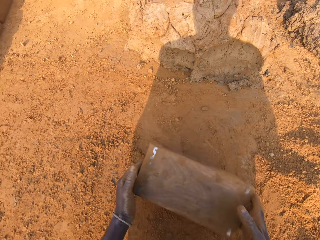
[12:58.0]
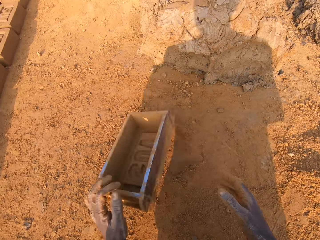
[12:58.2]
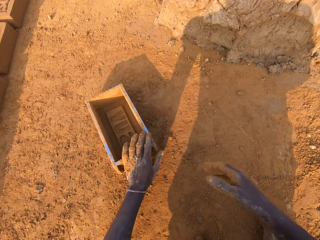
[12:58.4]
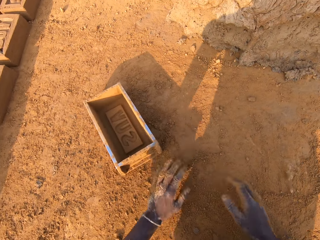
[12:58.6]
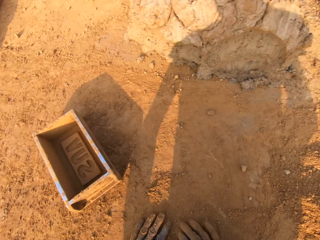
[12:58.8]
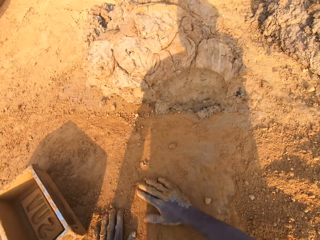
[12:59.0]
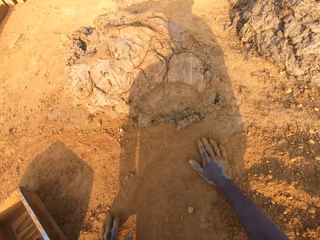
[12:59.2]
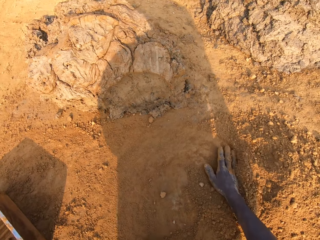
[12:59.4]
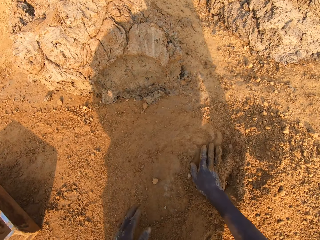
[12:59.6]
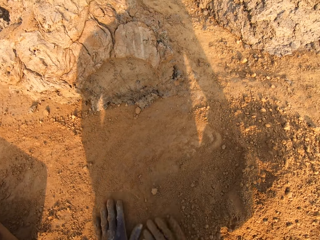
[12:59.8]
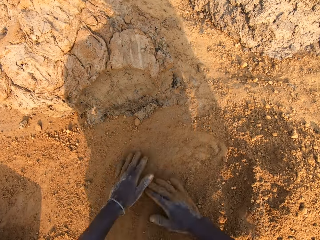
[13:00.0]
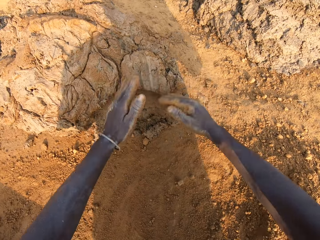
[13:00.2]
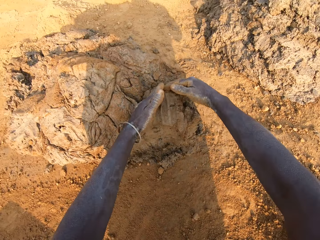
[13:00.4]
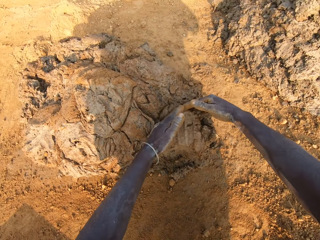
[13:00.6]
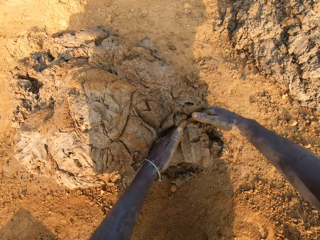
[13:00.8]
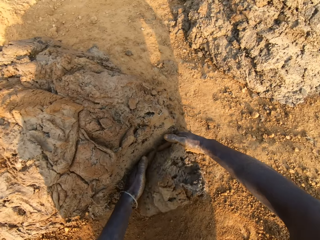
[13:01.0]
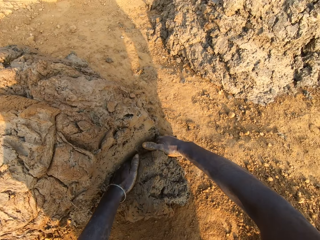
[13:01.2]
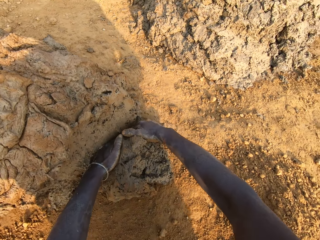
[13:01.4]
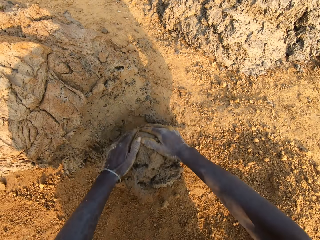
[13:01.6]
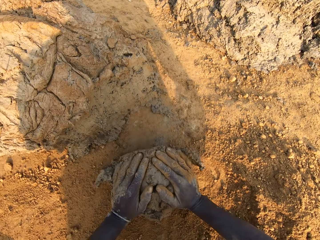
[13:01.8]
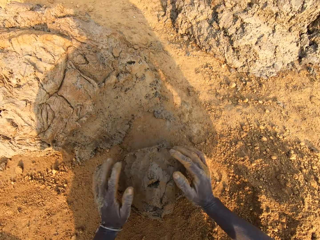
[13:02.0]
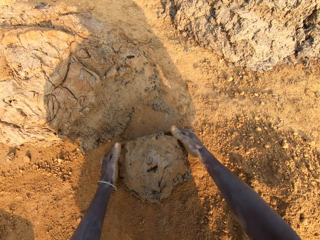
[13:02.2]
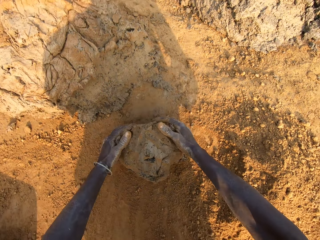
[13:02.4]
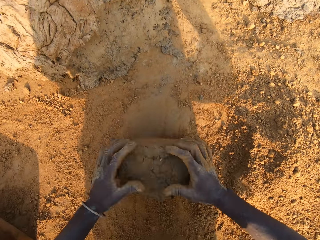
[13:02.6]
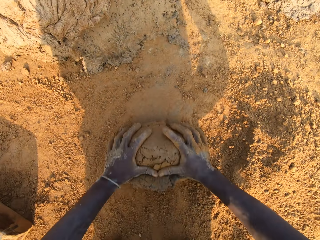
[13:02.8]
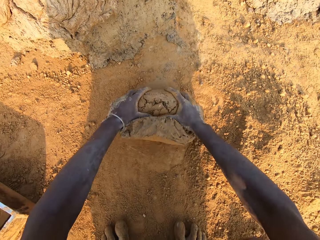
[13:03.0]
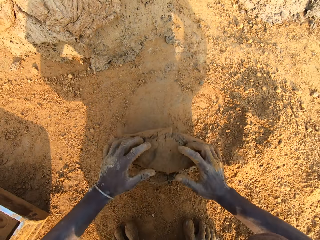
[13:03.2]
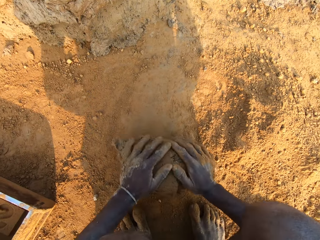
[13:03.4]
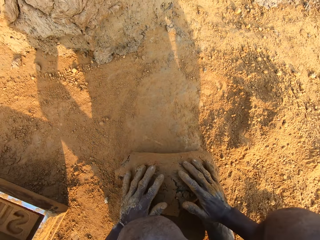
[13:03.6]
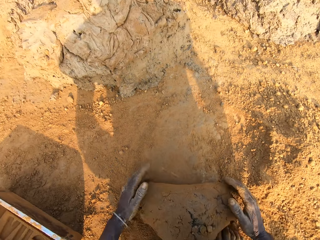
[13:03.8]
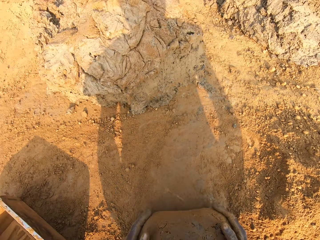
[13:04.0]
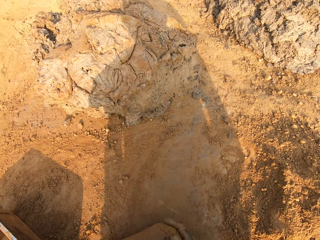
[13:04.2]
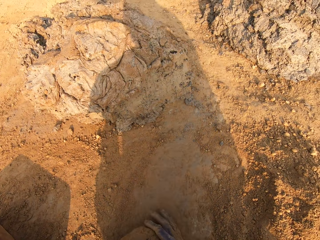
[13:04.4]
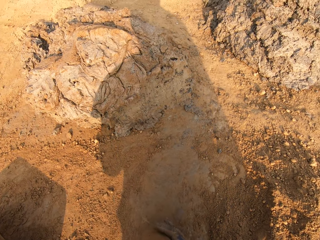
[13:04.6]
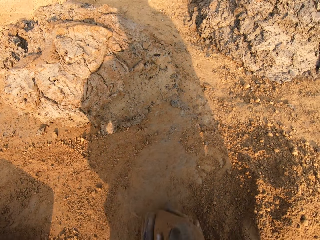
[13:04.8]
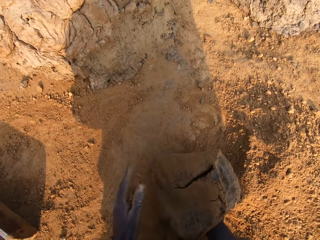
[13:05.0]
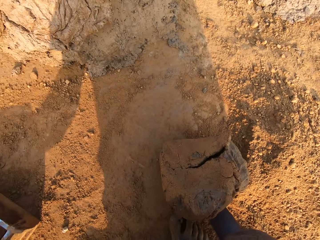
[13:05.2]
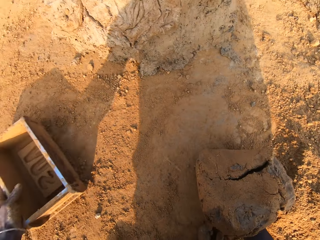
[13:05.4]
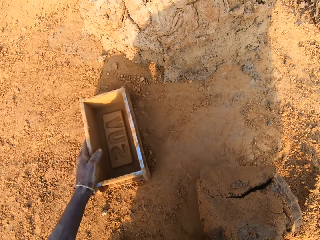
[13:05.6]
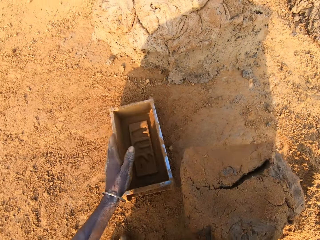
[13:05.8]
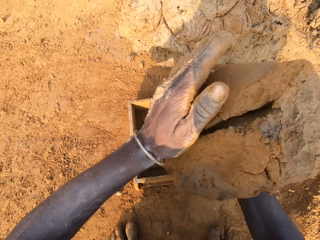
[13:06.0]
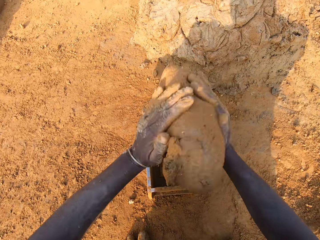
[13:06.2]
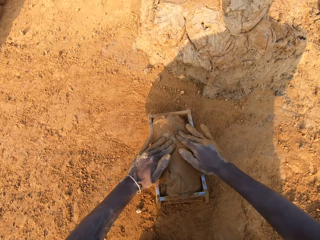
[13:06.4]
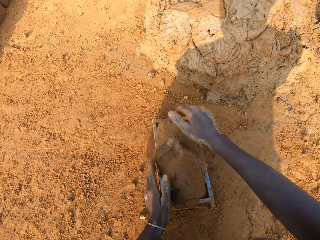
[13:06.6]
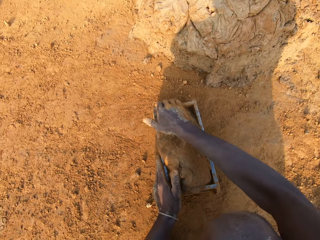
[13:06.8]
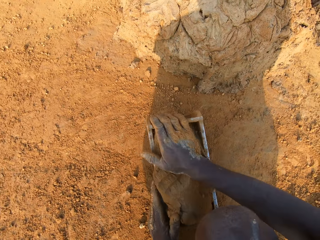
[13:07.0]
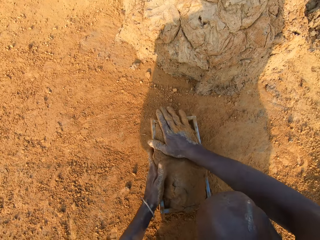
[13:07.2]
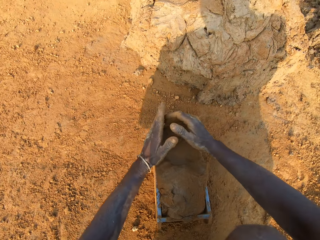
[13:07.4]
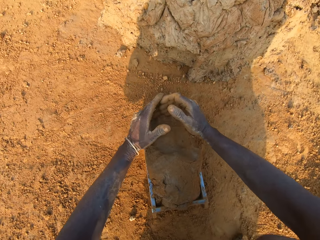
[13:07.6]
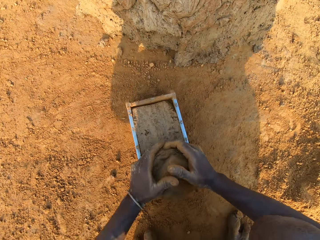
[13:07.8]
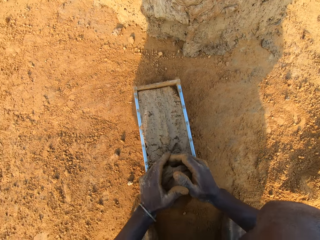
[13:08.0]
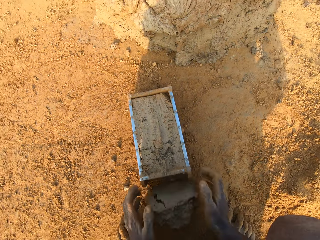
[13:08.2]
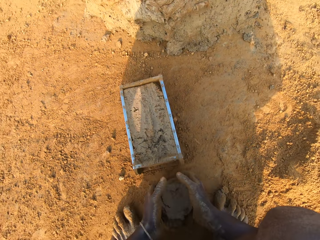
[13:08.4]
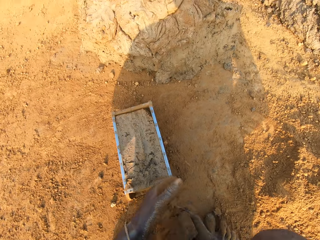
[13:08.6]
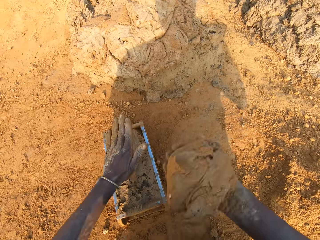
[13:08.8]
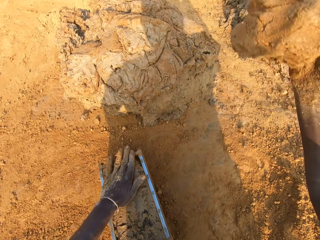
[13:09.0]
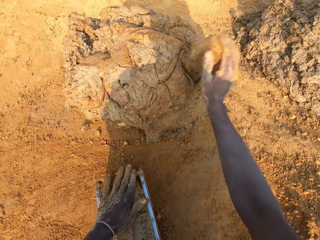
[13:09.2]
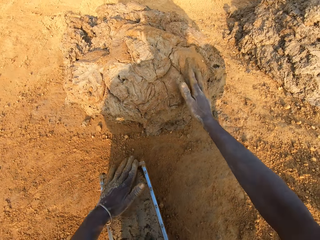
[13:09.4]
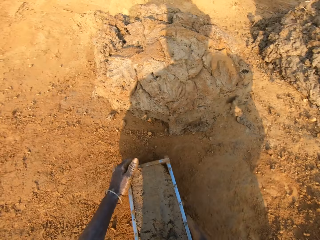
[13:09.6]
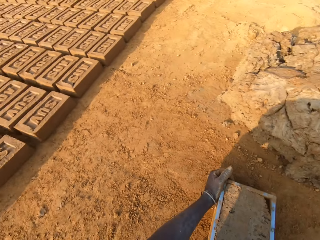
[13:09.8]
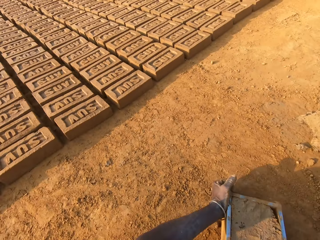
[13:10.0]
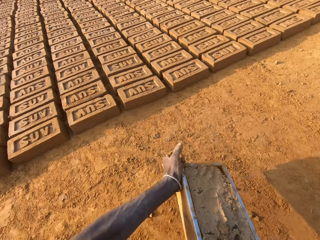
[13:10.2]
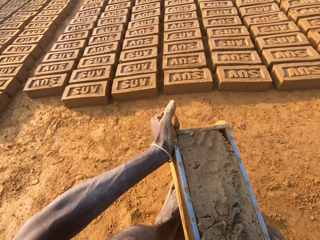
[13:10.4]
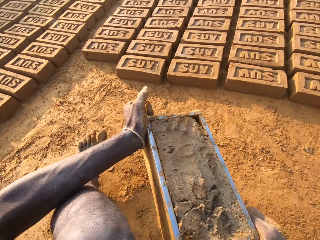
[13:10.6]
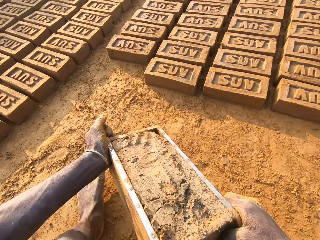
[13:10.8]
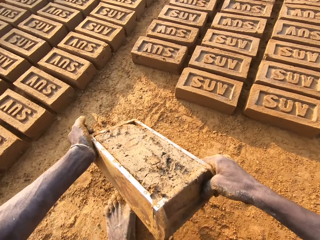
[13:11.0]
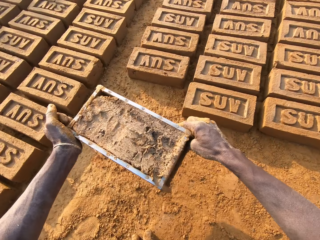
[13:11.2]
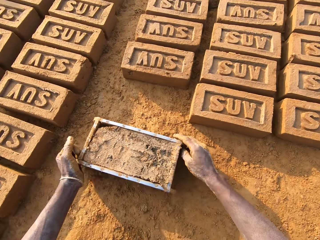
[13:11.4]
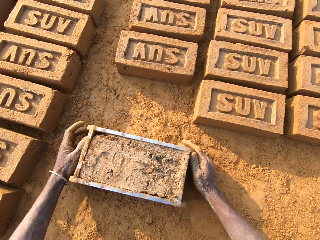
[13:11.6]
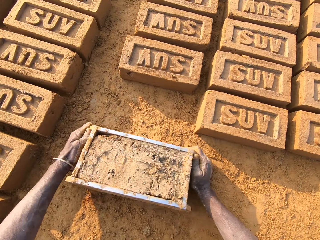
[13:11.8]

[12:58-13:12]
The camera wearer drops the iron brick mold on the ground. He spreads the soil. He cuts a portion of the concrete or mud from the heap of concrete on the ground with his two hands. He moulds the mud. He mixes the concrete on the ground with his hands. He shifts the iron brick mold on the ground with his left hand. He drops the concrete in his hand in the iron brick mold. He removes the excess concrete from the iron brick mold. He drops the excess concrete on the heap of concrete on the ground. He carries the iron brick mold from the ground with his hands.

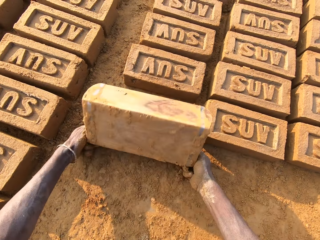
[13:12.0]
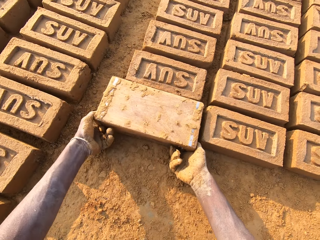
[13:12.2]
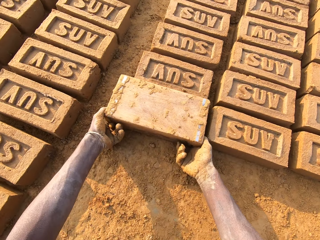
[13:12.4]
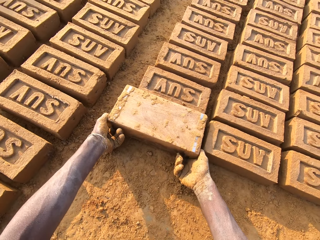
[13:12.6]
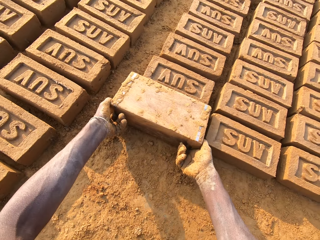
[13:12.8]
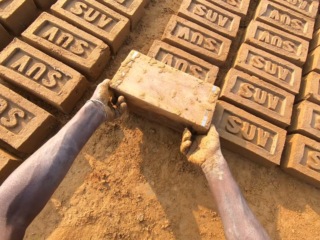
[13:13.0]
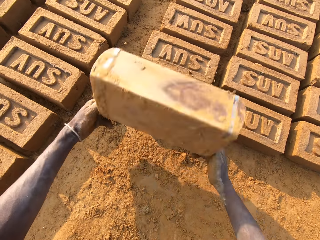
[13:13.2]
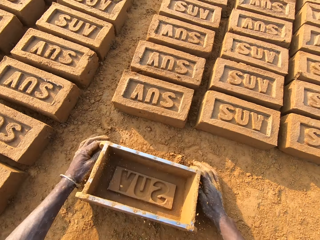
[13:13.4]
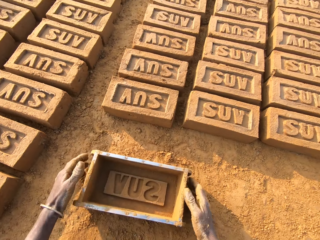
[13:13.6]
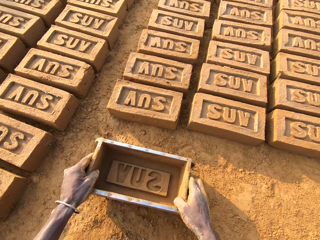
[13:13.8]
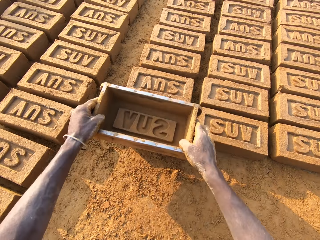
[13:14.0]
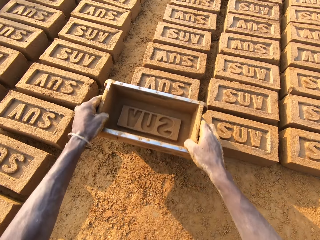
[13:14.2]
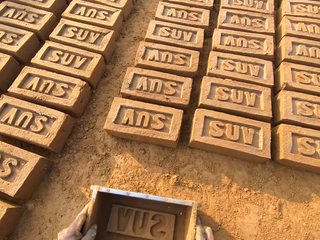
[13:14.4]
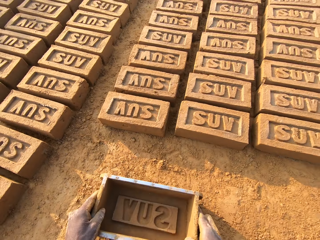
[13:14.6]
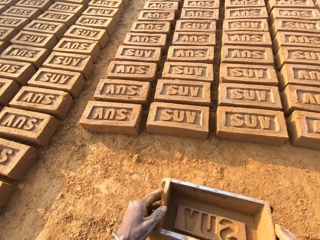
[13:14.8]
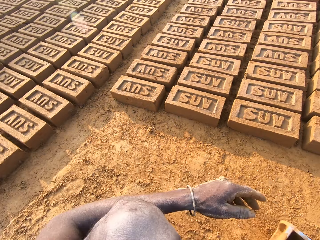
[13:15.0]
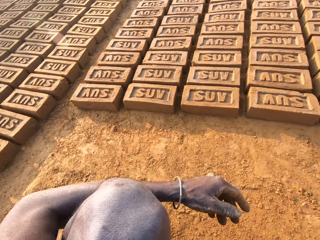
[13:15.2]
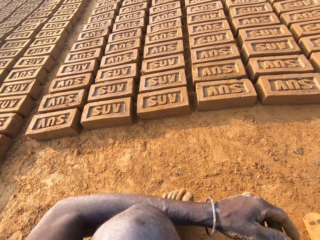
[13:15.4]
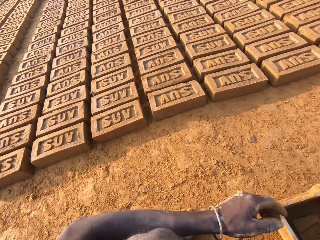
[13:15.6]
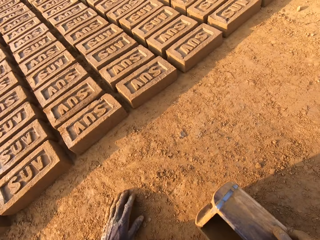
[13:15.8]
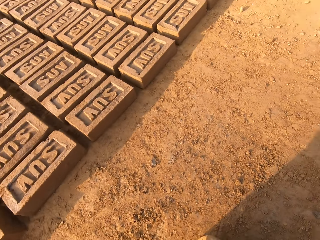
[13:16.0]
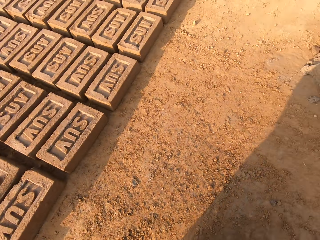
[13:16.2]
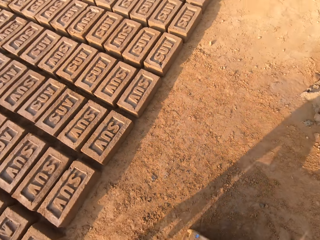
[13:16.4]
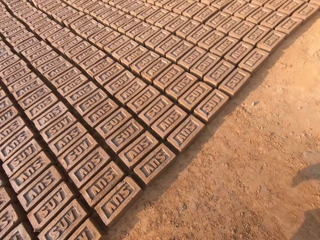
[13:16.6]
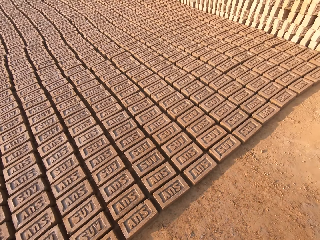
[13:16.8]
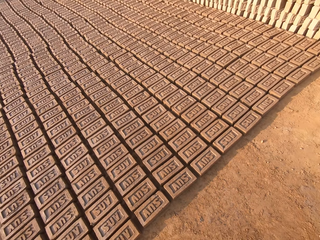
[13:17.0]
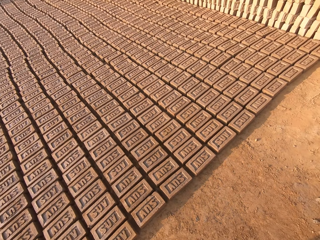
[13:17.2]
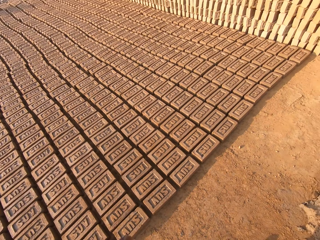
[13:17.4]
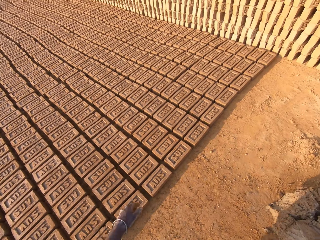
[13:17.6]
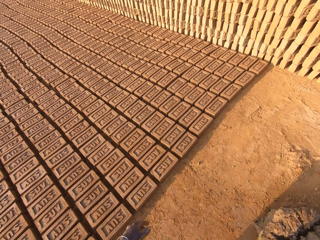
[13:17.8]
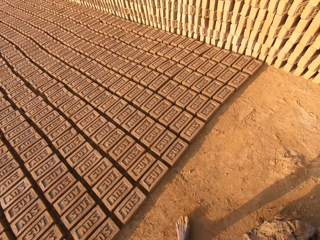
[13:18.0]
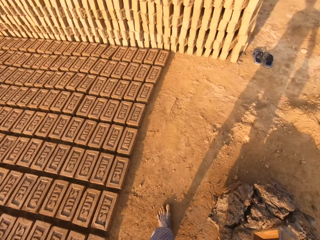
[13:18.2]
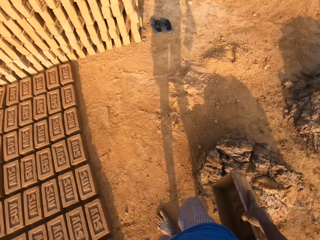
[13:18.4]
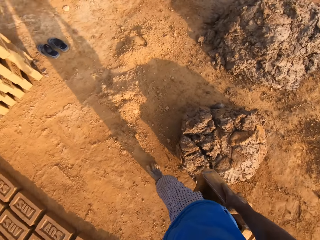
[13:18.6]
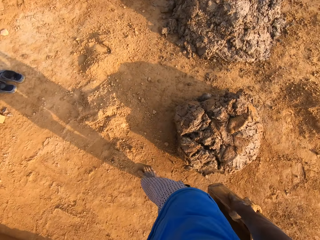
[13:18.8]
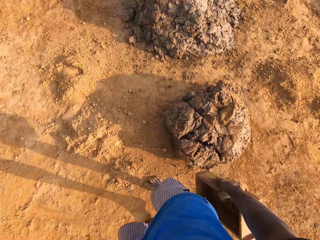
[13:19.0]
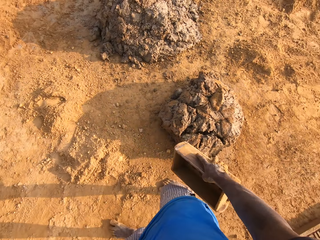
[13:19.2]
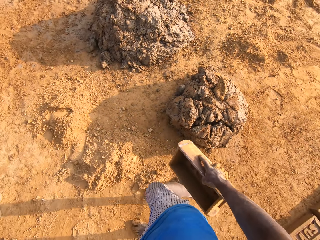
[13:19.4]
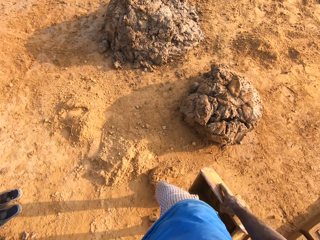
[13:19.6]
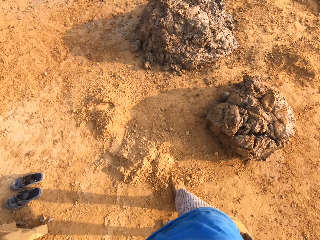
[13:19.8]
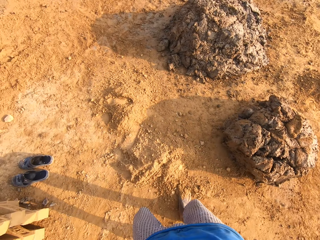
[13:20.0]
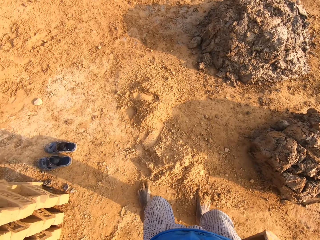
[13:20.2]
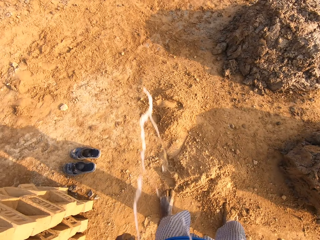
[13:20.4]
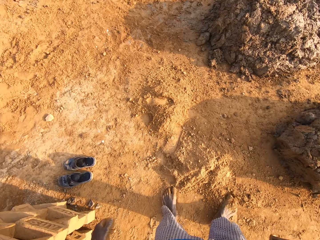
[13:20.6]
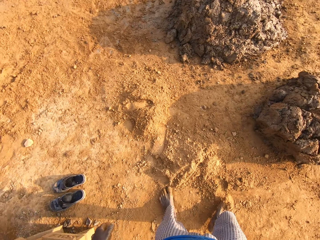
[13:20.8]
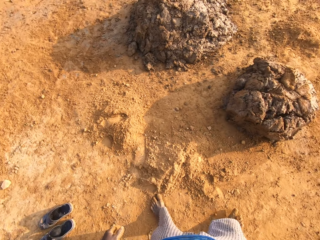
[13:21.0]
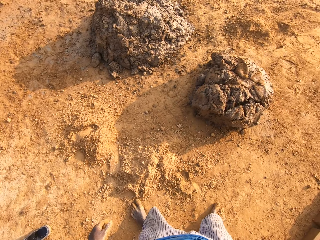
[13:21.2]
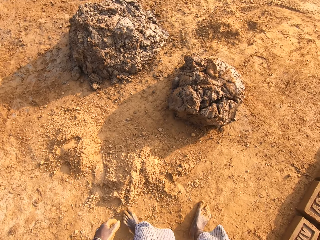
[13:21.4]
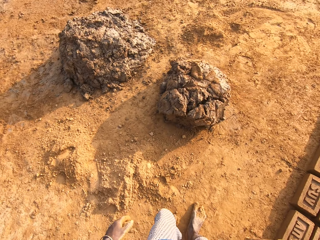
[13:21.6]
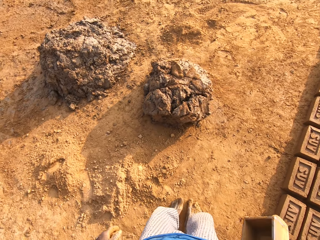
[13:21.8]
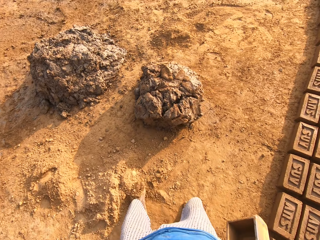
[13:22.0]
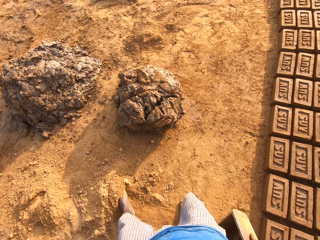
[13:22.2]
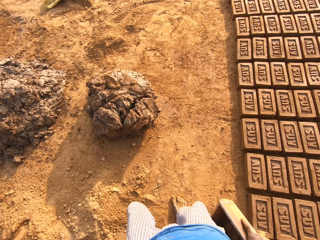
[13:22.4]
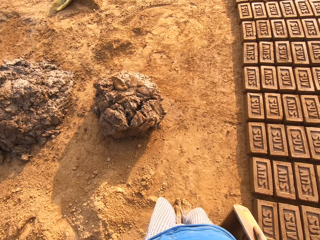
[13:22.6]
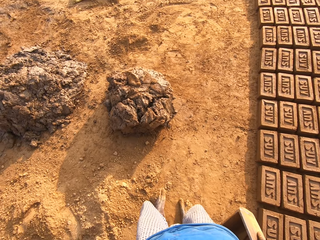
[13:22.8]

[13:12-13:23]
The camera wearer drops the iron brick mold beside other bricks on the ground. He turns the iron brick mold on the ground. He puts down the brick. He drops the iron brick mold on the ground. He hits the brick with the iron brick mold in his hands. He drops the iron brick mold on the ground. He turns around with the iron brick mold in his hand. He walks some distance with the iron brick mold in his right hand. He spits on the ground.
